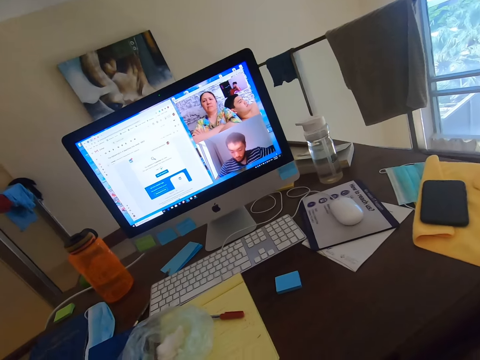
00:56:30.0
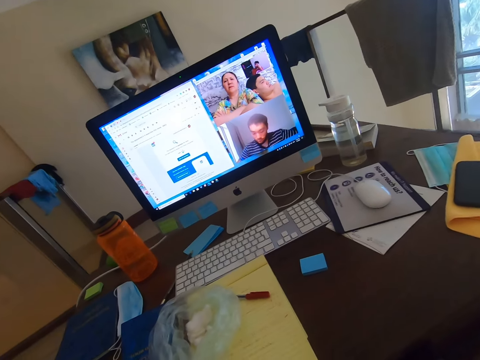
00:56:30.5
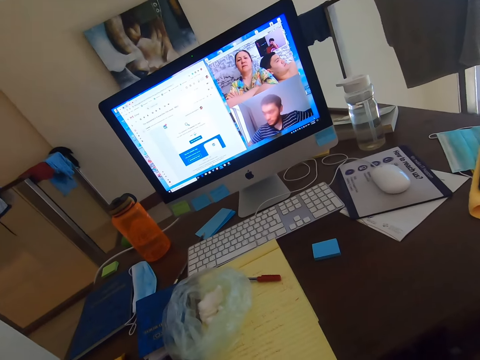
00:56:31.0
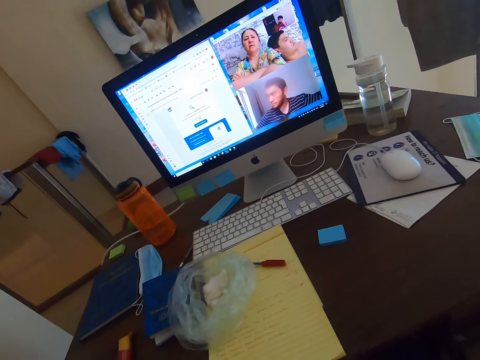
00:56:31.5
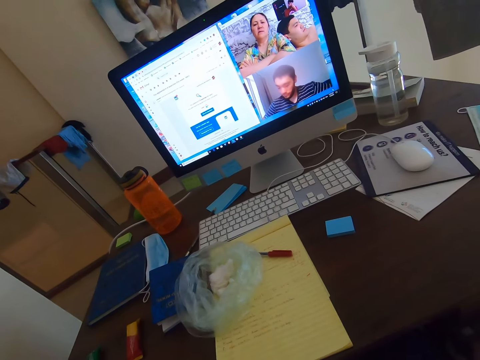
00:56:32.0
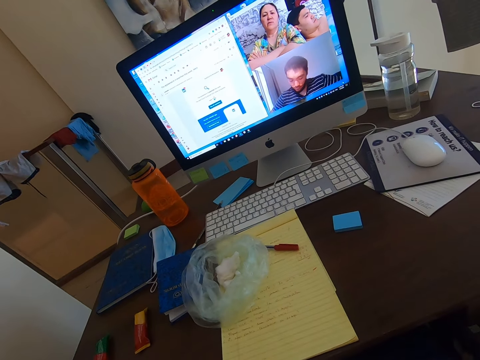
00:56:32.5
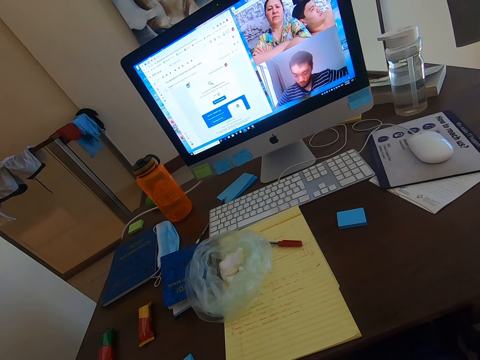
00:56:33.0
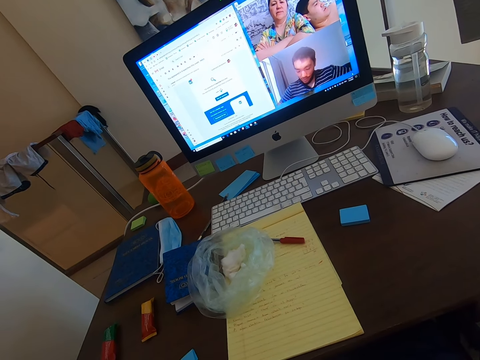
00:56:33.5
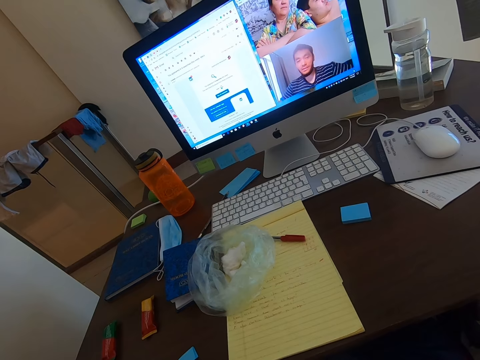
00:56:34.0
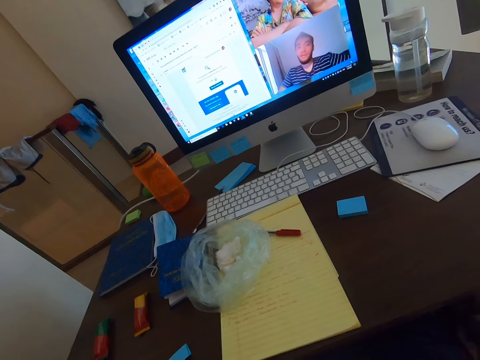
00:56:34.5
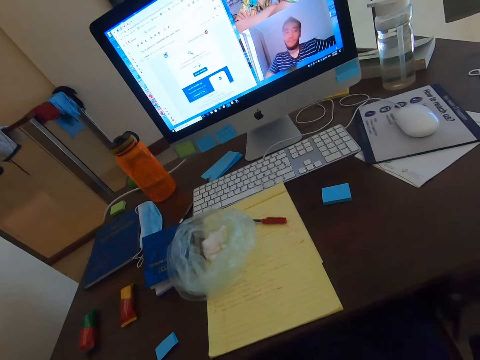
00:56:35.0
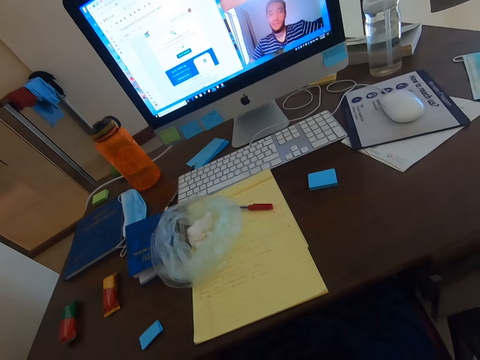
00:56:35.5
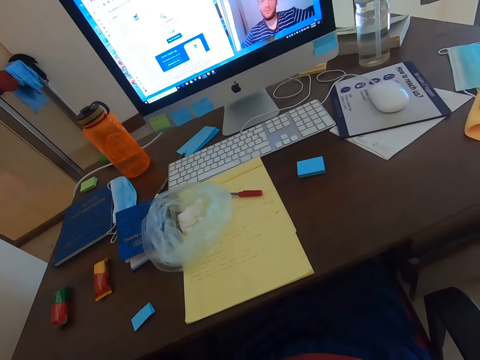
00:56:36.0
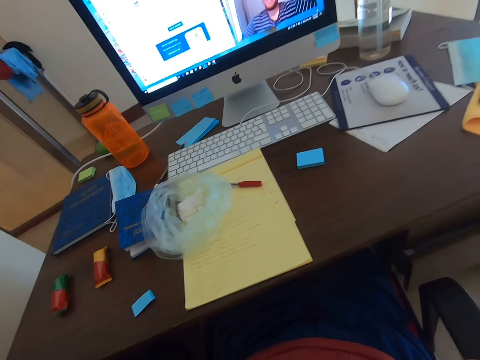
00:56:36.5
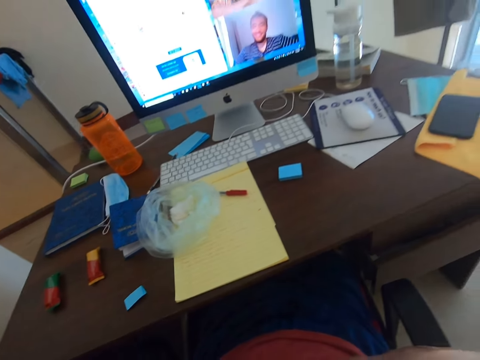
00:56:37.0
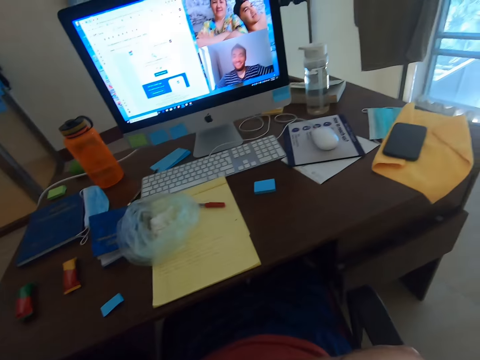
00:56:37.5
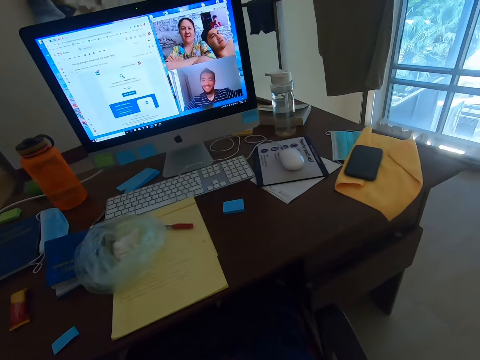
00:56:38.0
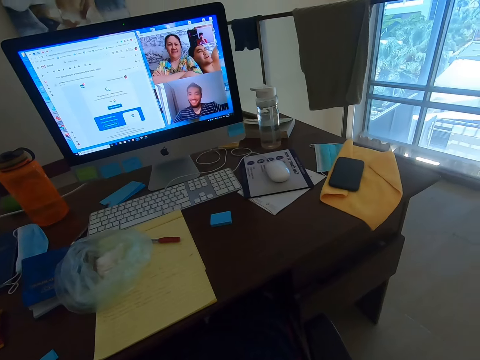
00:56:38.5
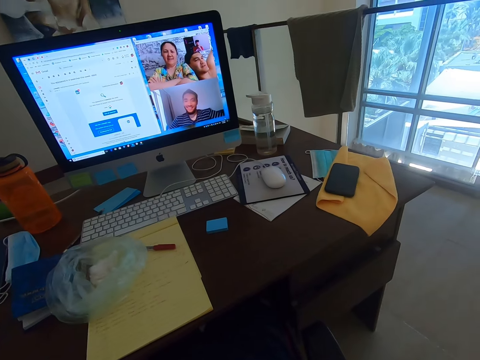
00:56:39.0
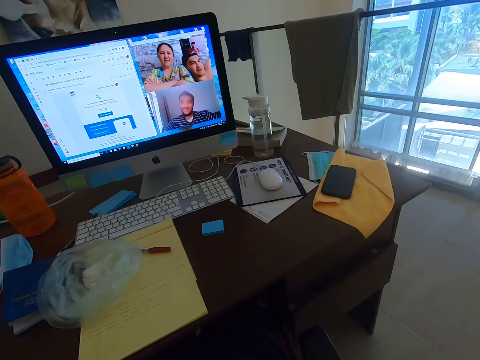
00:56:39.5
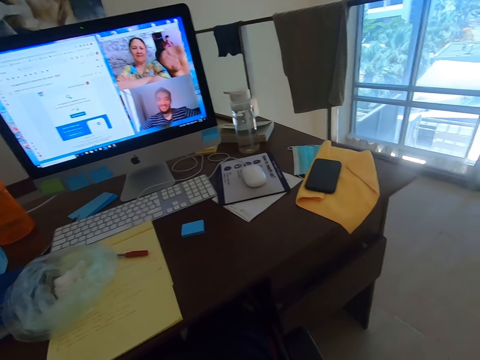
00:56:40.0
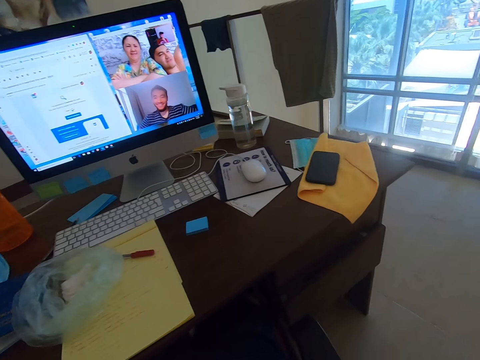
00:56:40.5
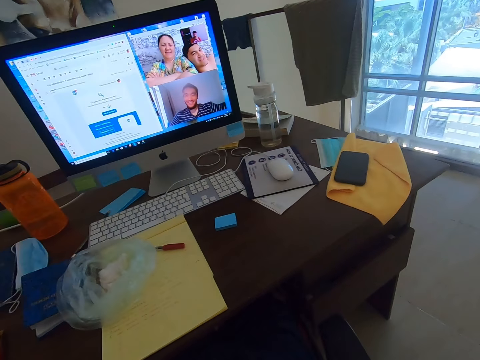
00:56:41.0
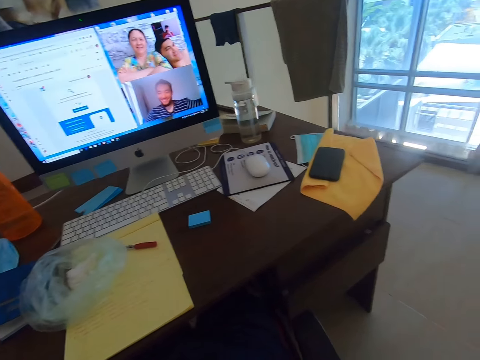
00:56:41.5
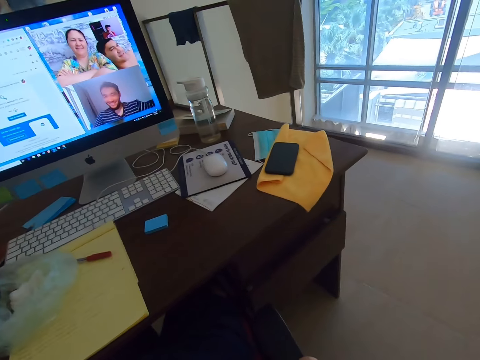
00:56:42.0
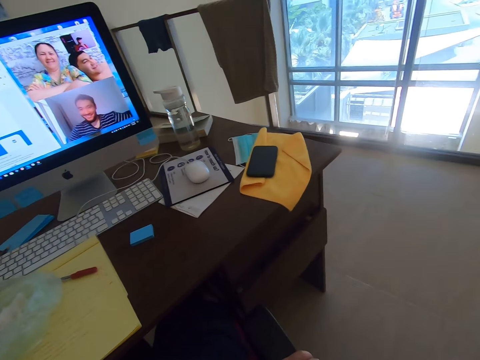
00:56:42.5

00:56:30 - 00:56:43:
A man converses with the camera wearer. Another man converses with the camera wearer.

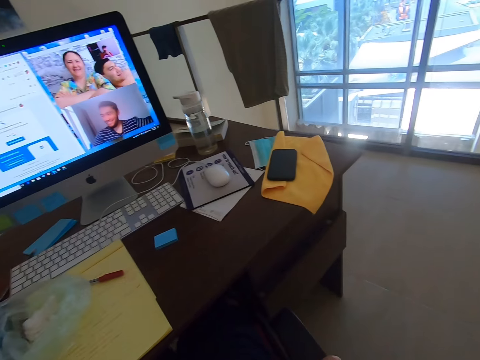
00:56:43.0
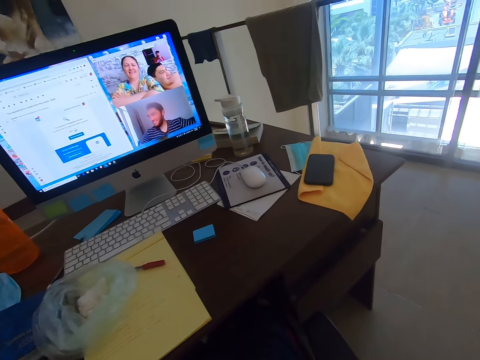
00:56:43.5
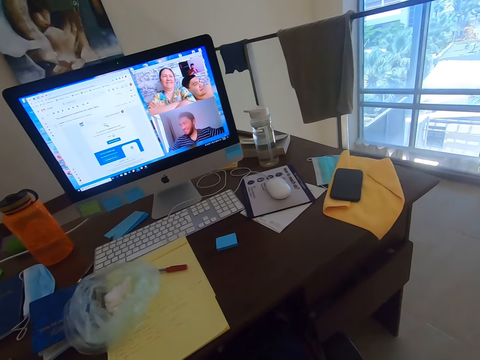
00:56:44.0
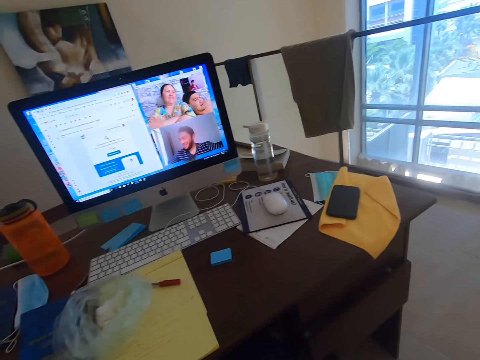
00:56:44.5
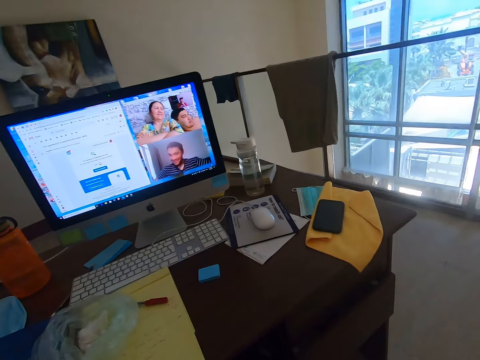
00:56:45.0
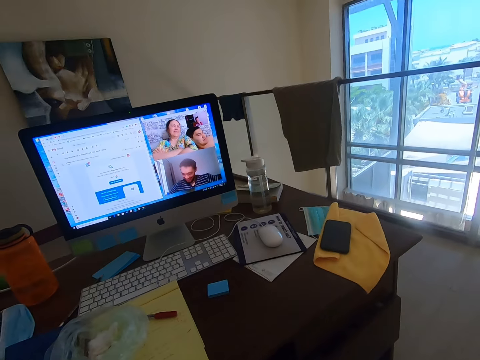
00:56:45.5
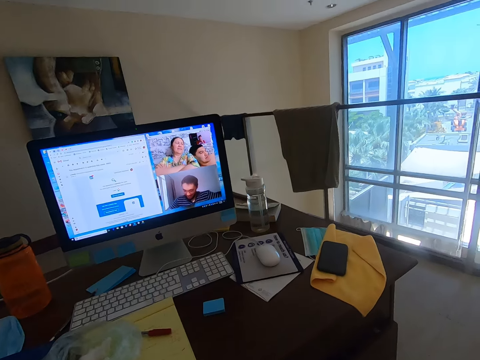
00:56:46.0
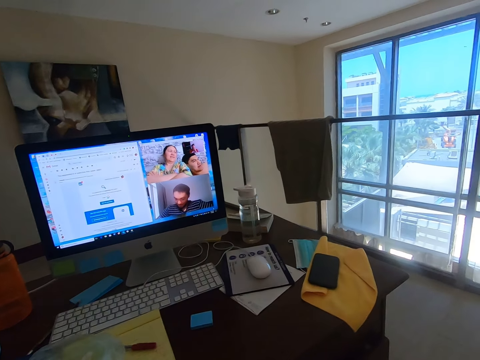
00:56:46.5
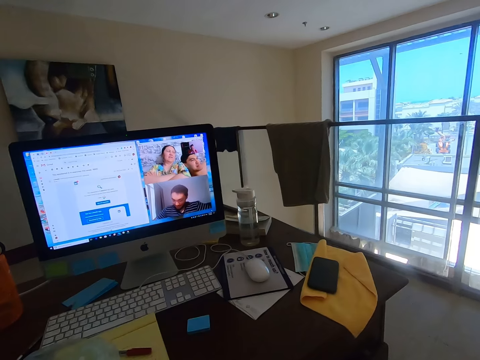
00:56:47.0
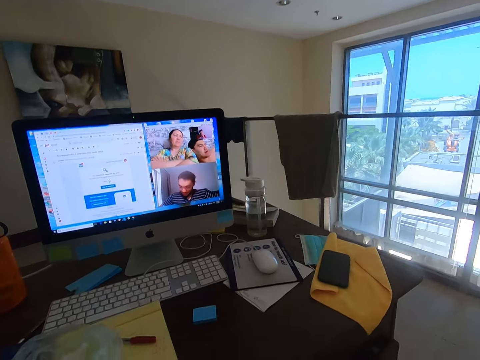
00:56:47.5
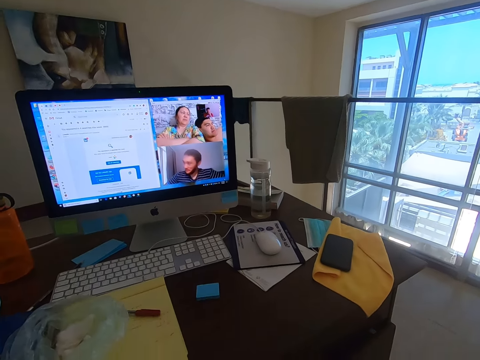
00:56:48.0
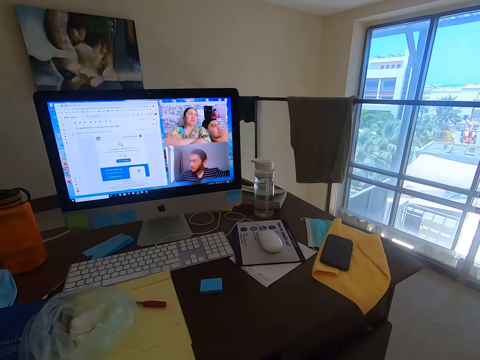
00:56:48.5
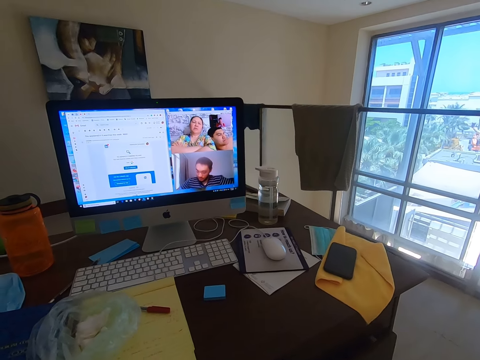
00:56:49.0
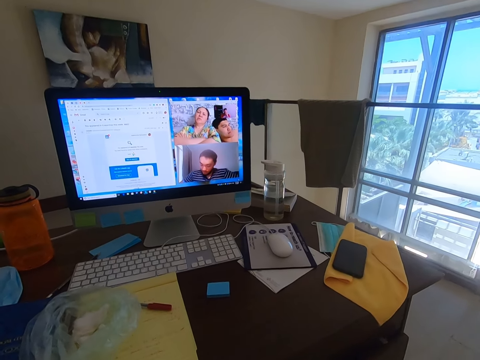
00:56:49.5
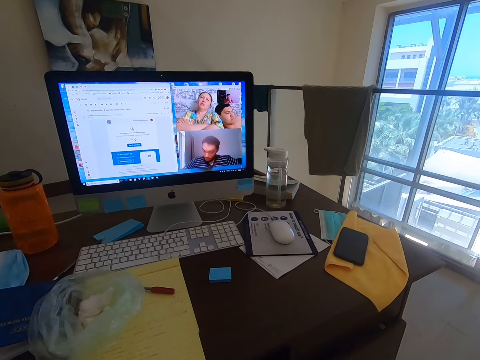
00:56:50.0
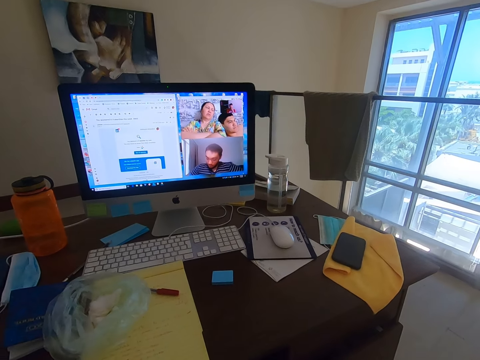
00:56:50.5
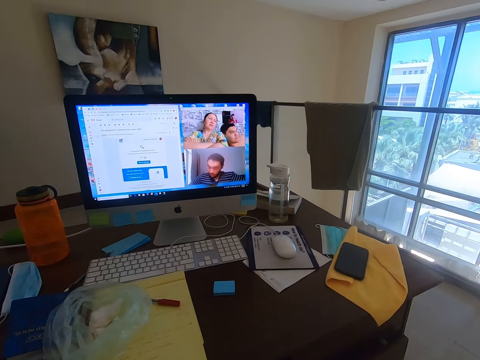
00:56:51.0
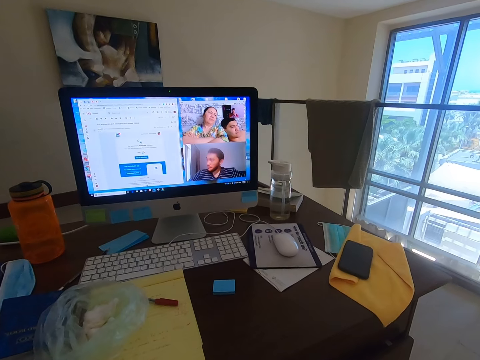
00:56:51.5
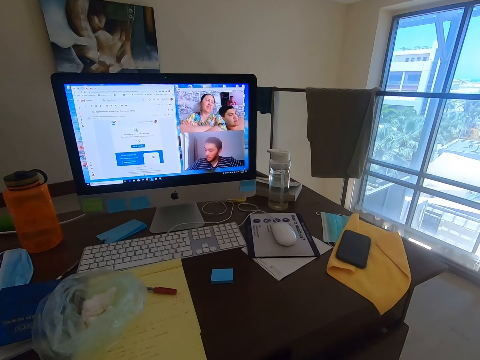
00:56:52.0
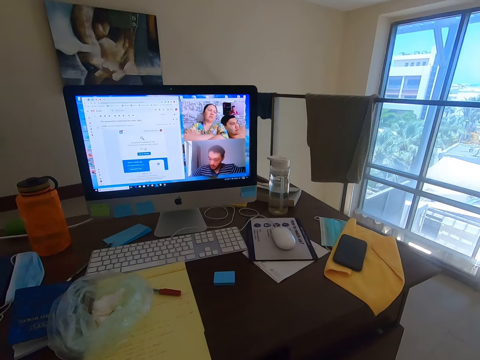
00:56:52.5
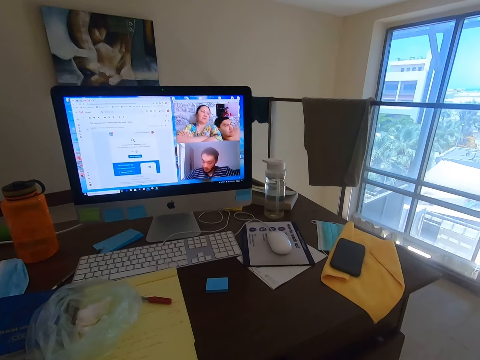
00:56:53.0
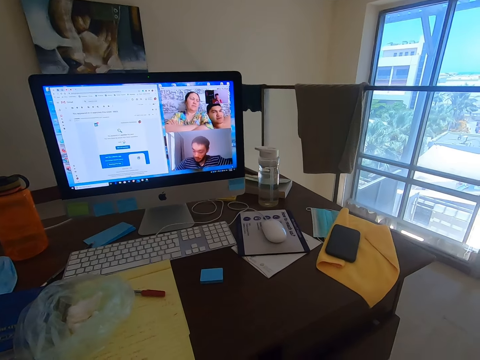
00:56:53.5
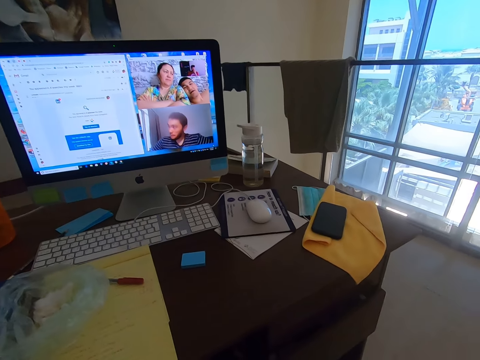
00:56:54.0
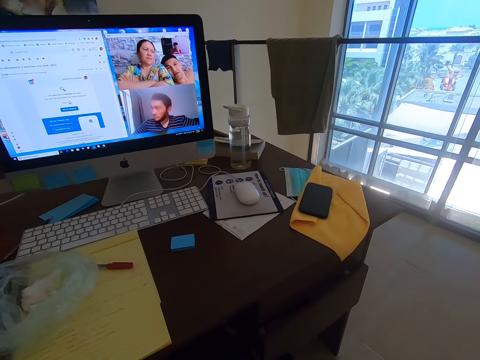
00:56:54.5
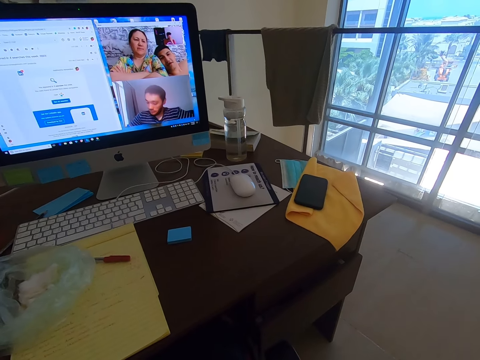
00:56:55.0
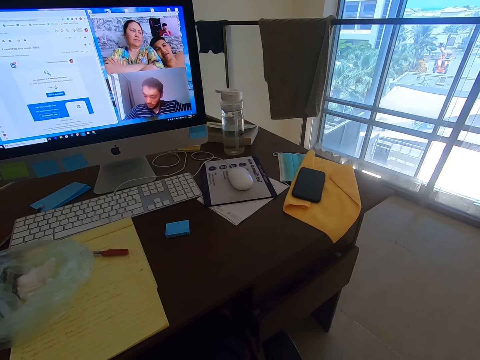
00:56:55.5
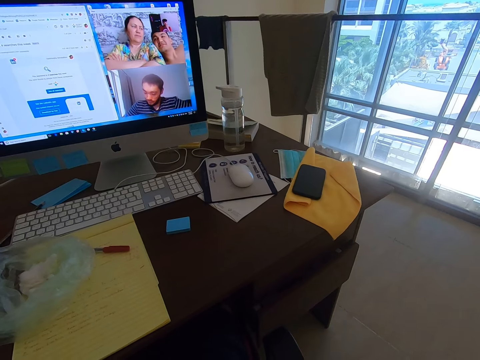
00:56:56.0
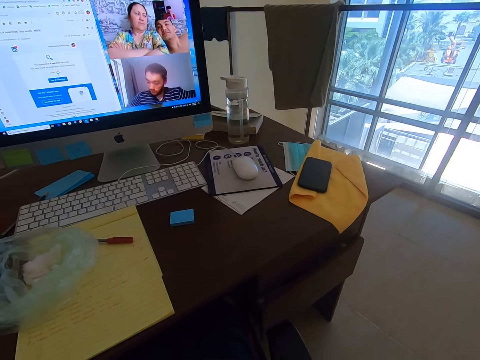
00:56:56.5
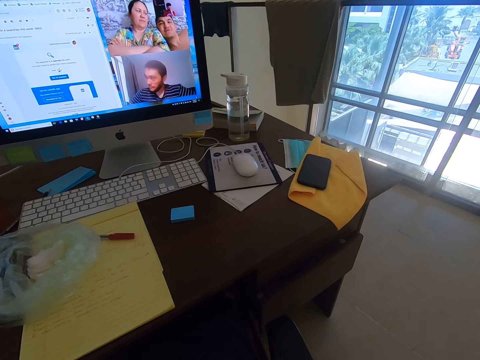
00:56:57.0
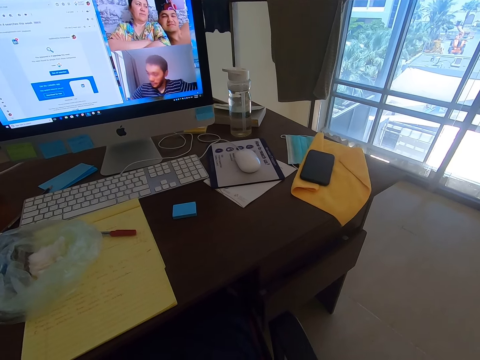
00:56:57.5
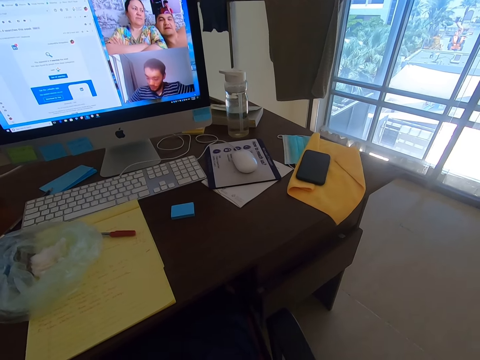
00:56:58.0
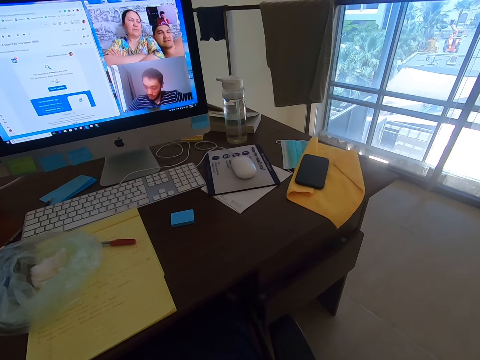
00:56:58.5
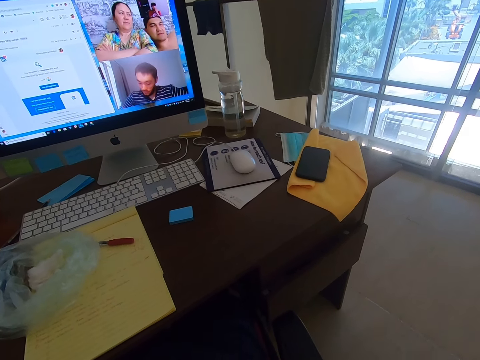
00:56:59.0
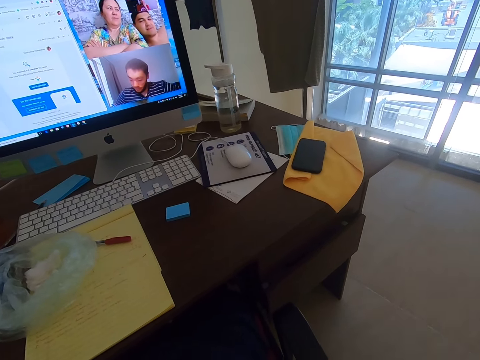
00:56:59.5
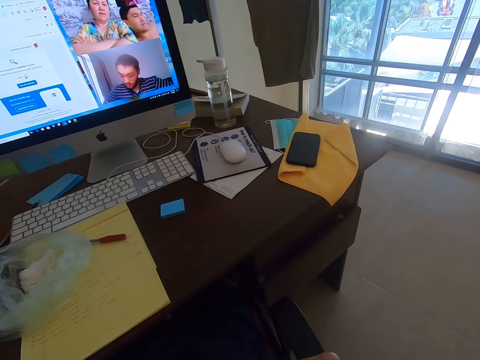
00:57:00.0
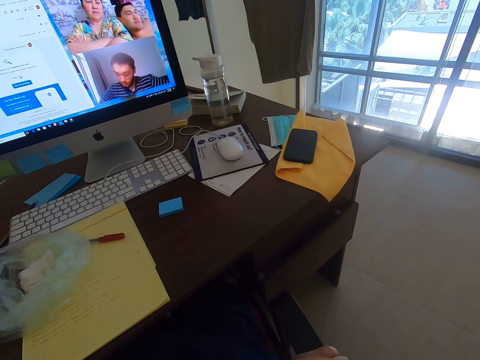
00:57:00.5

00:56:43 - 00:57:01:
The camera wearer converses with a man, a woman and another man. The woman converses with the camera wearer. The first man converses with the camera wearer.
